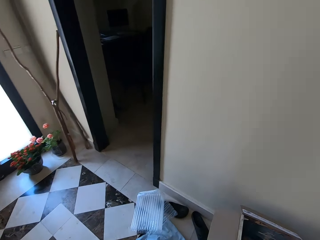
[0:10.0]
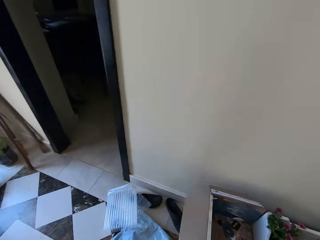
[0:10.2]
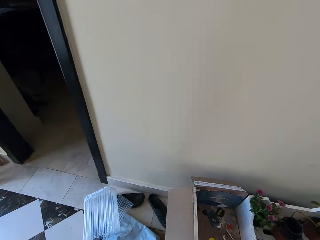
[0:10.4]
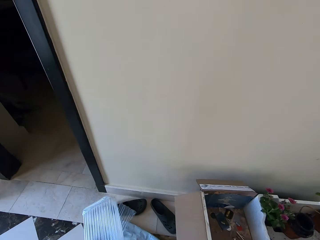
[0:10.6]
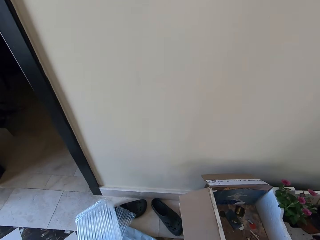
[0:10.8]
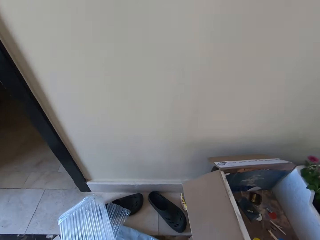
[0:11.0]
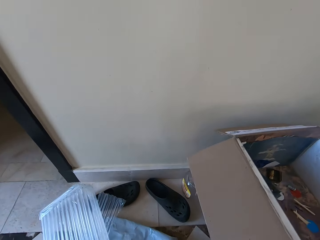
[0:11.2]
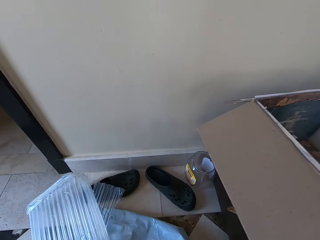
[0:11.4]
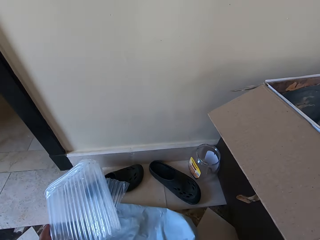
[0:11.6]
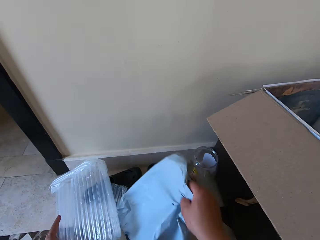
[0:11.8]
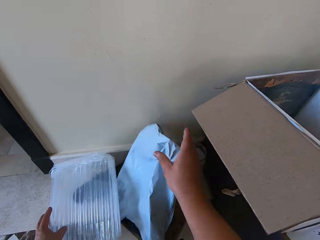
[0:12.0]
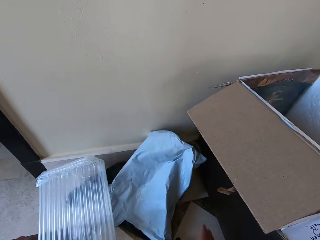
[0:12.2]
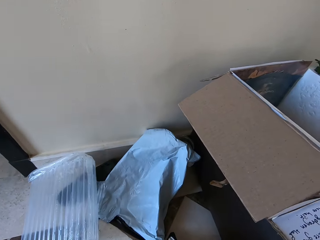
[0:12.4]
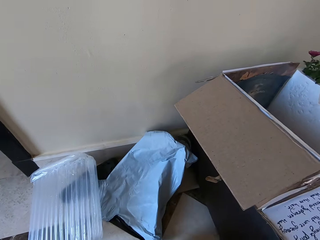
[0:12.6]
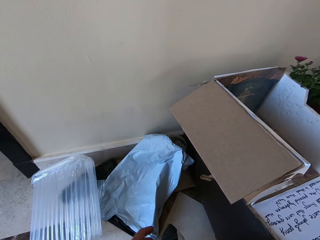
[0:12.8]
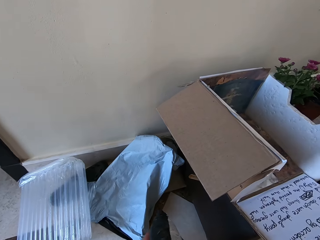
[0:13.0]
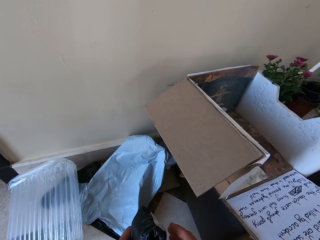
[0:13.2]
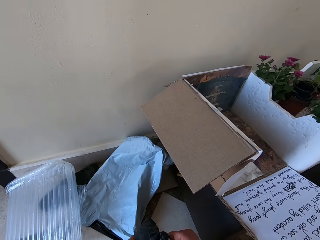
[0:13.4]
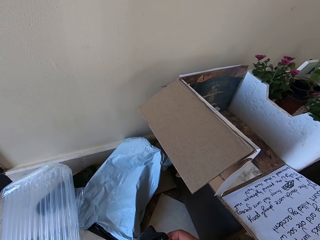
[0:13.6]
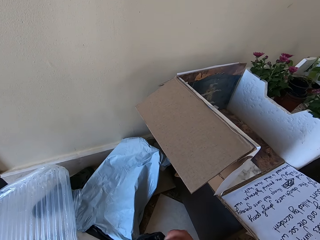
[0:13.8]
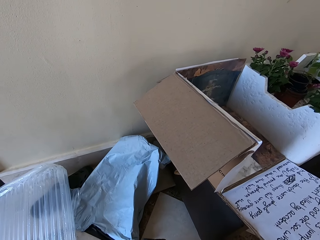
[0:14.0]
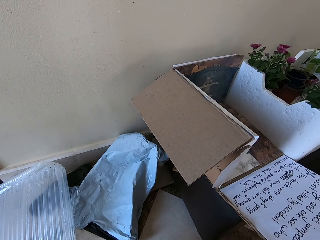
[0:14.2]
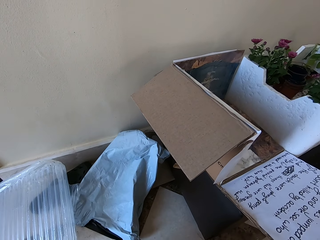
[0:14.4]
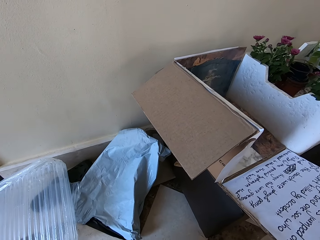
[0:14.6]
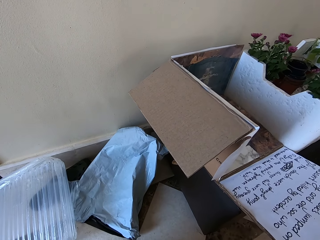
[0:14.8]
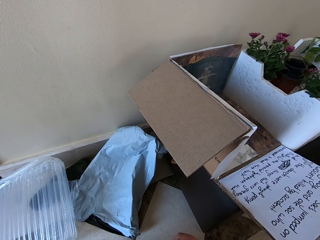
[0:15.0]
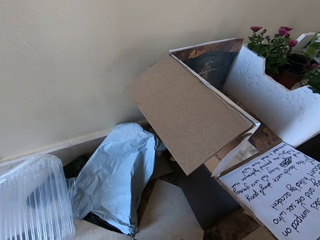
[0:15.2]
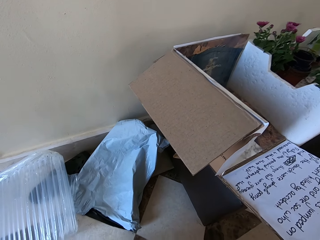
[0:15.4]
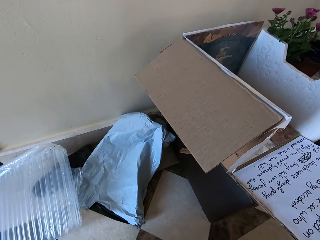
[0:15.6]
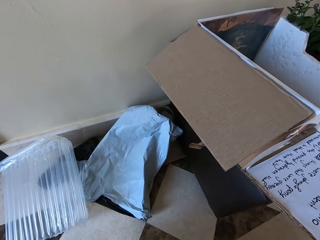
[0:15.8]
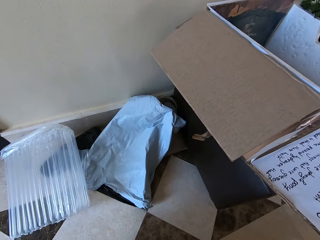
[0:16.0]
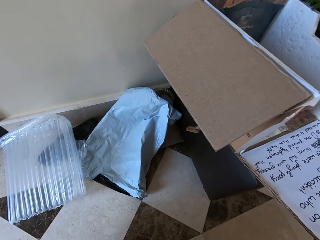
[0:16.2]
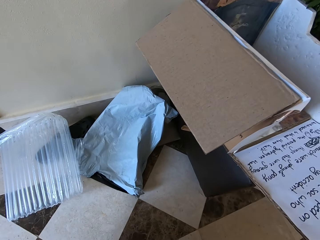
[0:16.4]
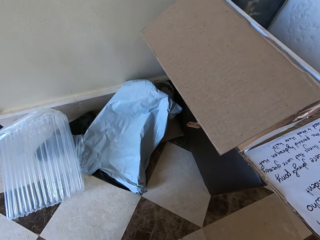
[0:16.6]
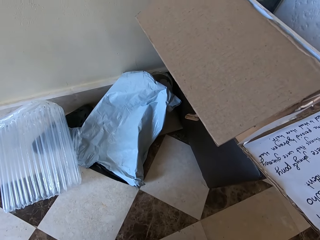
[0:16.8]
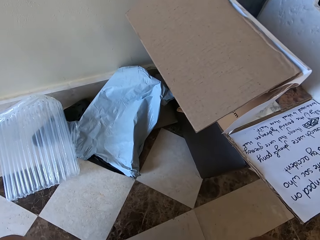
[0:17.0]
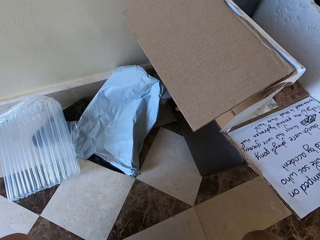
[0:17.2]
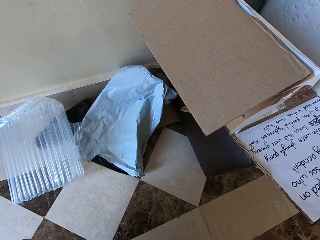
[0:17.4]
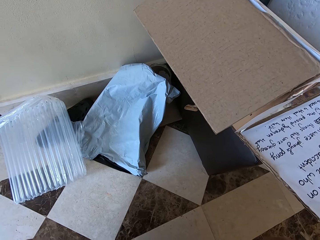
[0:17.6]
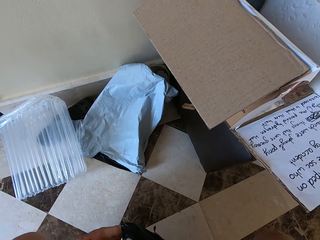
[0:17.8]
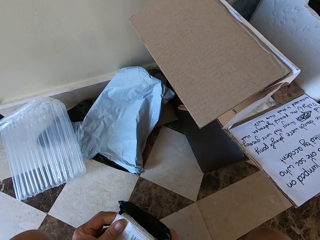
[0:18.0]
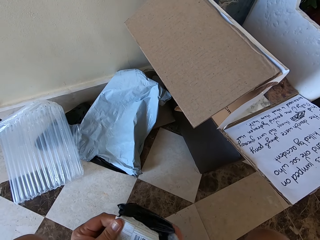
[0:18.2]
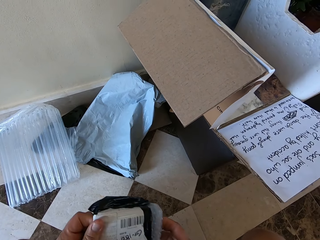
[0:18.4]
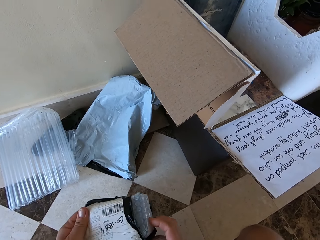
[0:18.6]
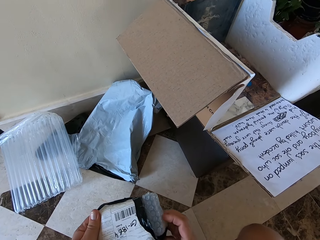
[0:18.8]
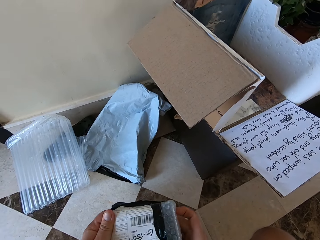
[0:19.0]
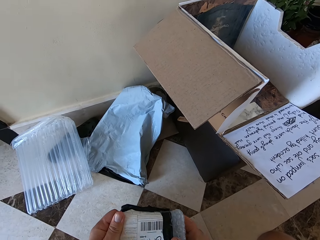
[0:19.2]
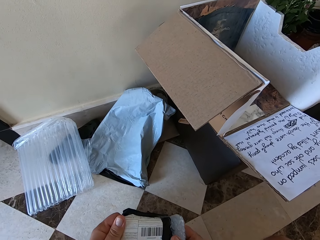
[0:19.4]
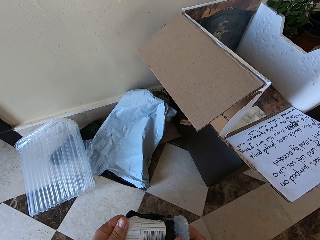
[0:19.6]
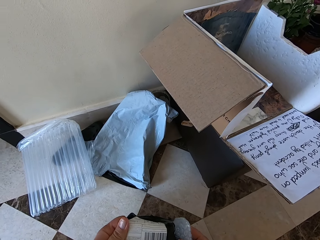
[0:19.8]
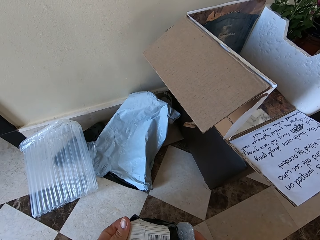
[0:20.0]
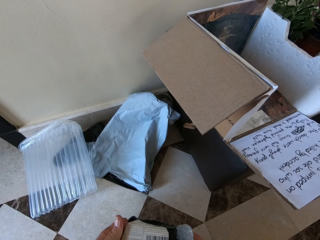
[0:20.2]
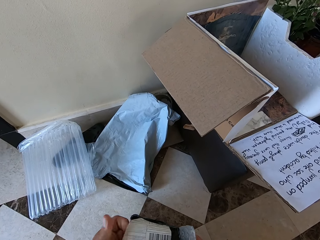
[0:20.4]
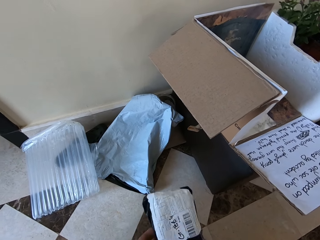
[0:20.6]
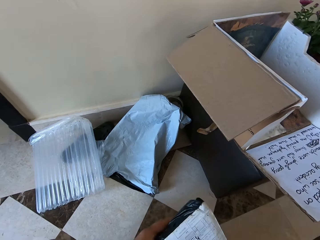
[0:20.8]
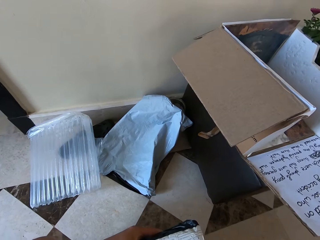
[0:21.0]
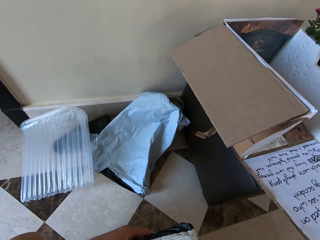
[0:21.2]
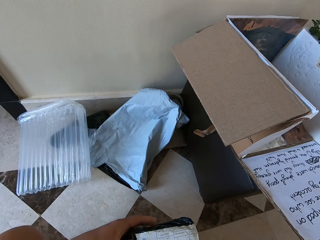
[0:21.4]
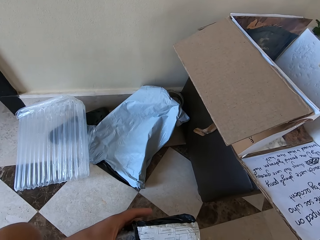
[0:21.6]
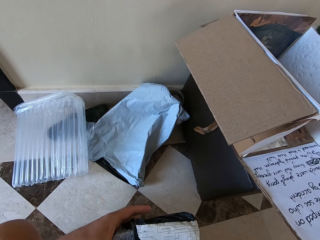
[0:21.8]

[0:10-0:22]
The camera wearer picks up a paper bag on the floor. They remove a small container from a paper cover. Another person talks. The camera wearer unwraps the paper bag.

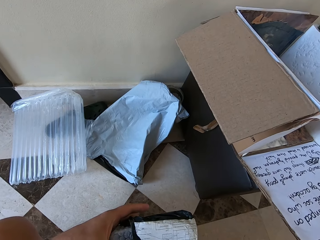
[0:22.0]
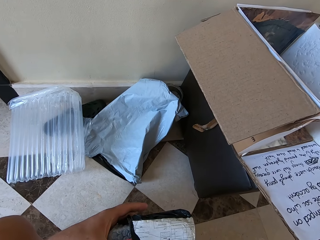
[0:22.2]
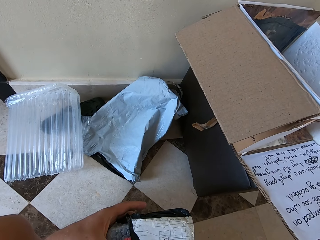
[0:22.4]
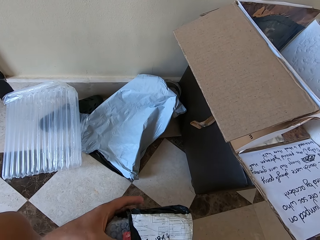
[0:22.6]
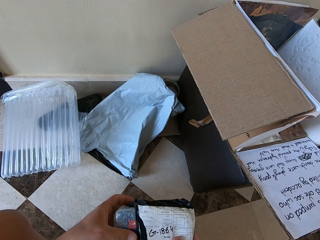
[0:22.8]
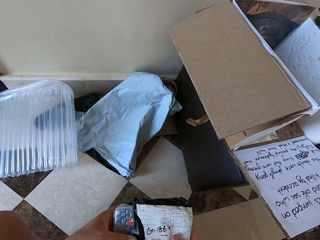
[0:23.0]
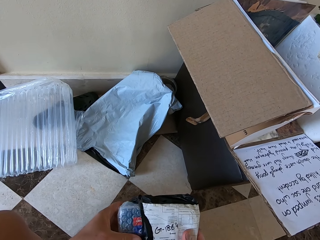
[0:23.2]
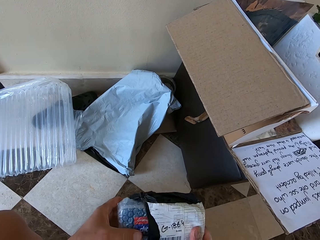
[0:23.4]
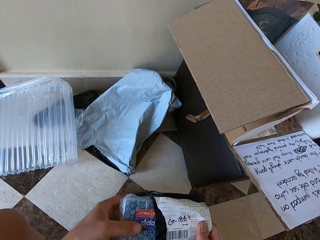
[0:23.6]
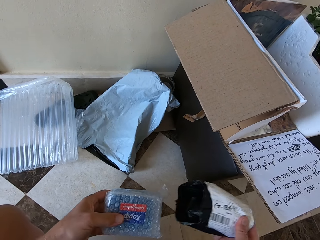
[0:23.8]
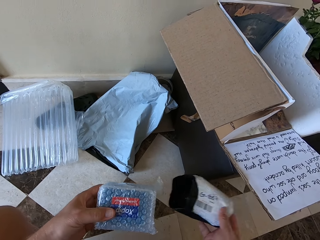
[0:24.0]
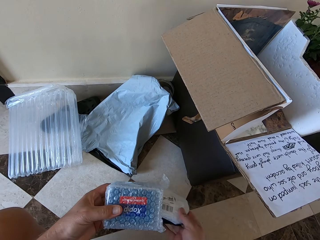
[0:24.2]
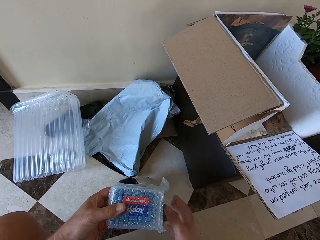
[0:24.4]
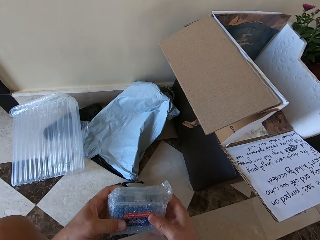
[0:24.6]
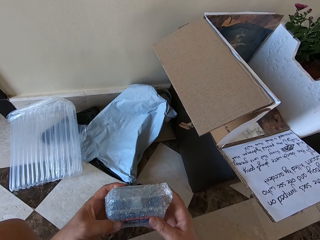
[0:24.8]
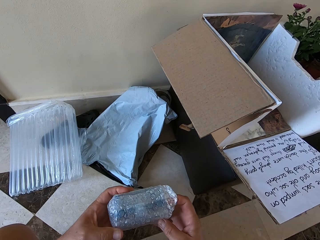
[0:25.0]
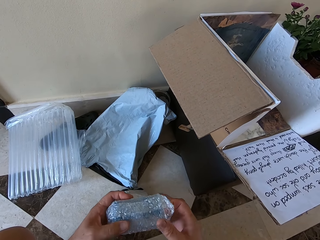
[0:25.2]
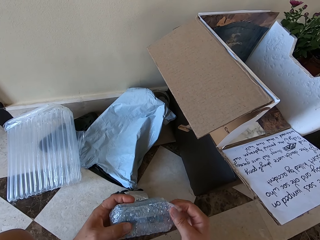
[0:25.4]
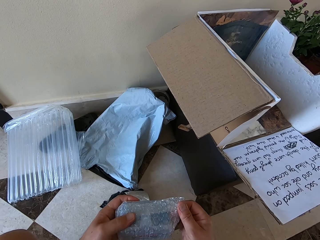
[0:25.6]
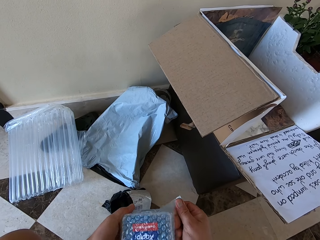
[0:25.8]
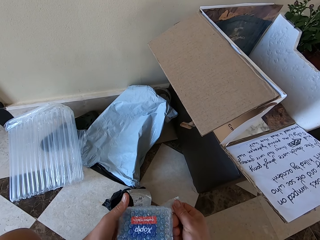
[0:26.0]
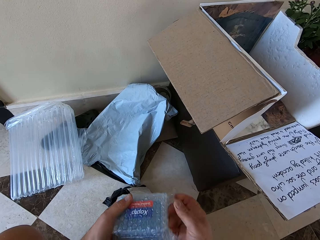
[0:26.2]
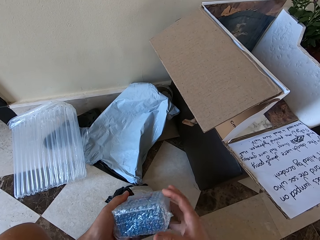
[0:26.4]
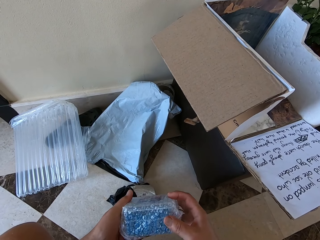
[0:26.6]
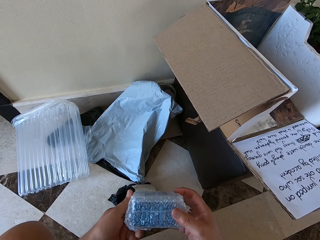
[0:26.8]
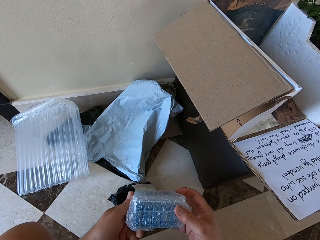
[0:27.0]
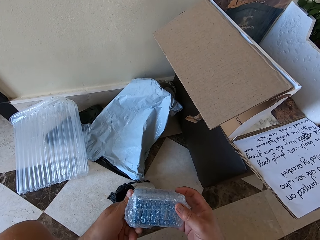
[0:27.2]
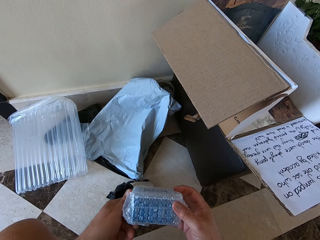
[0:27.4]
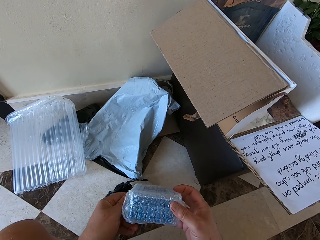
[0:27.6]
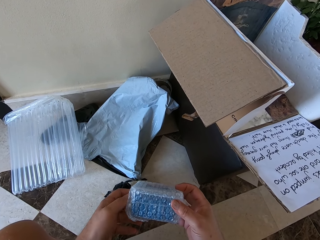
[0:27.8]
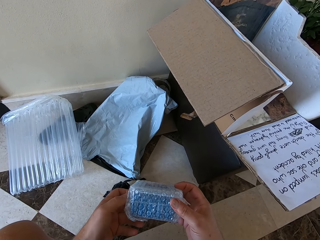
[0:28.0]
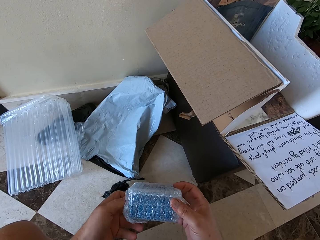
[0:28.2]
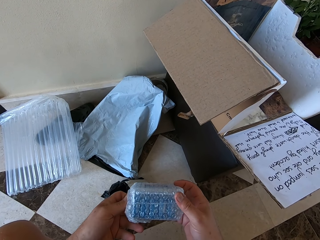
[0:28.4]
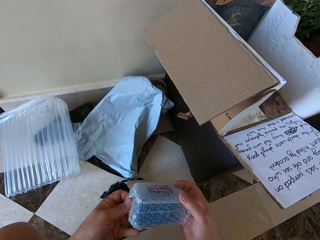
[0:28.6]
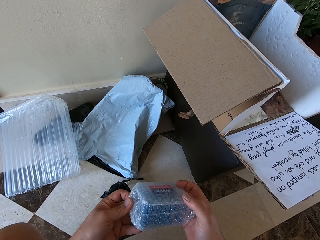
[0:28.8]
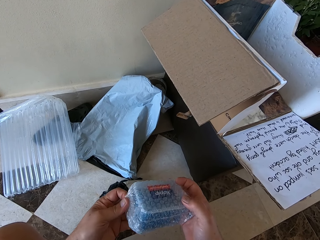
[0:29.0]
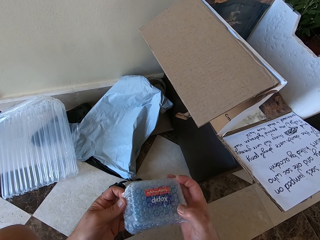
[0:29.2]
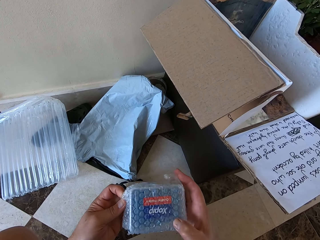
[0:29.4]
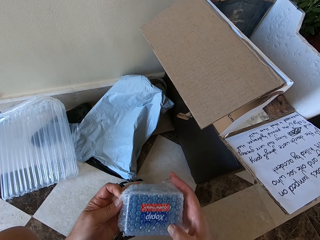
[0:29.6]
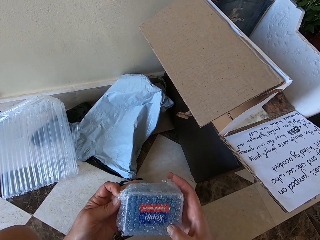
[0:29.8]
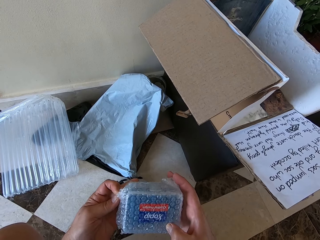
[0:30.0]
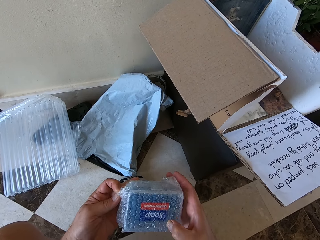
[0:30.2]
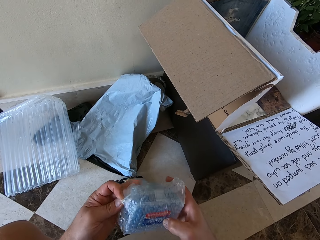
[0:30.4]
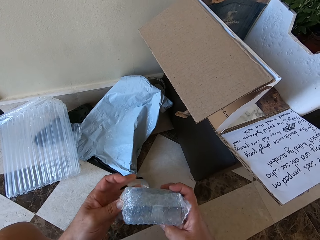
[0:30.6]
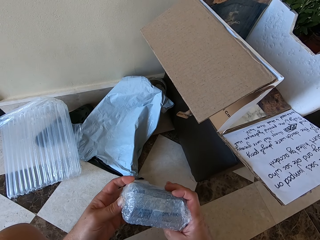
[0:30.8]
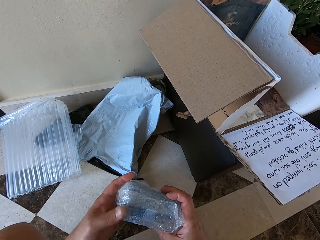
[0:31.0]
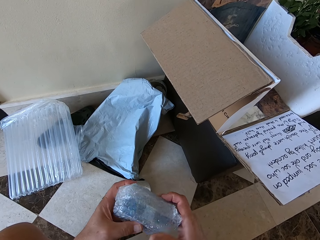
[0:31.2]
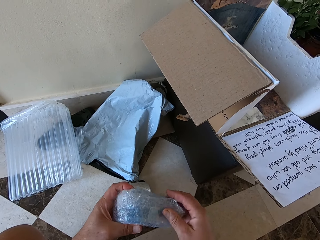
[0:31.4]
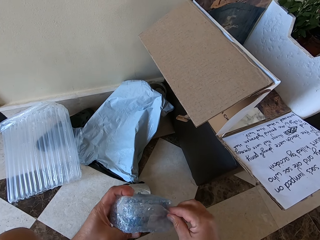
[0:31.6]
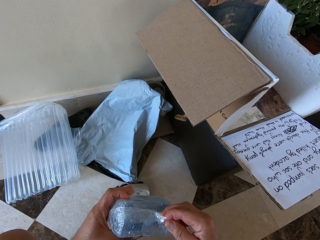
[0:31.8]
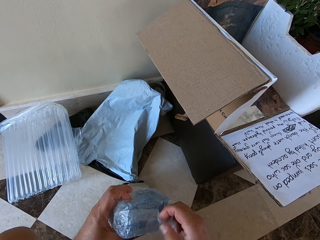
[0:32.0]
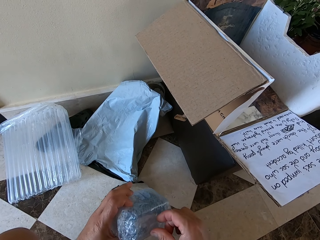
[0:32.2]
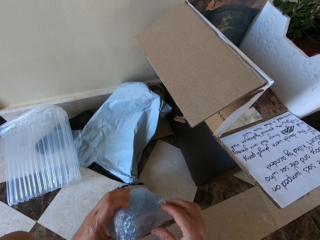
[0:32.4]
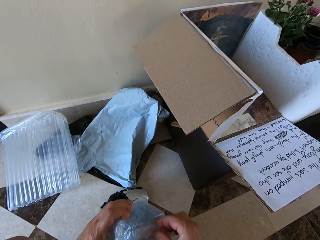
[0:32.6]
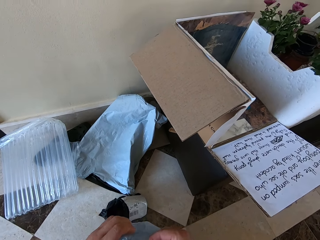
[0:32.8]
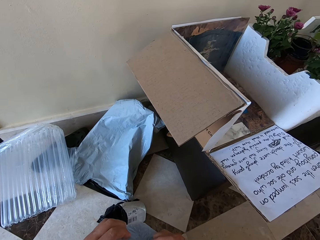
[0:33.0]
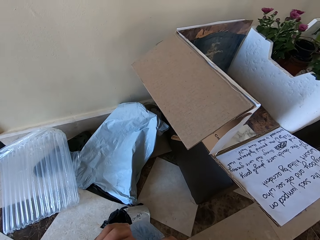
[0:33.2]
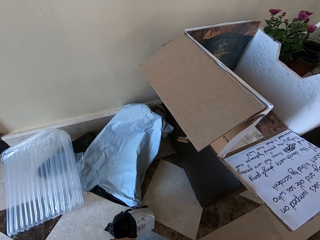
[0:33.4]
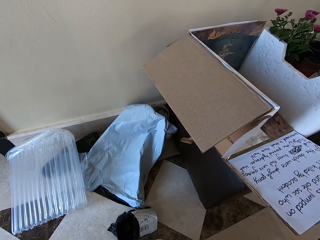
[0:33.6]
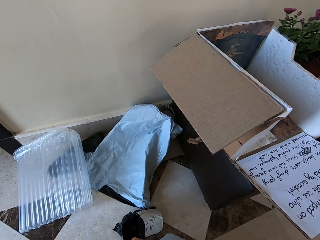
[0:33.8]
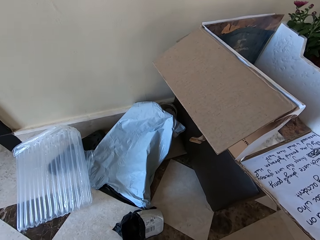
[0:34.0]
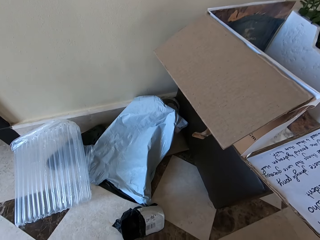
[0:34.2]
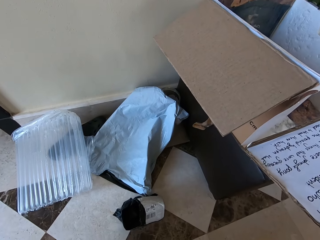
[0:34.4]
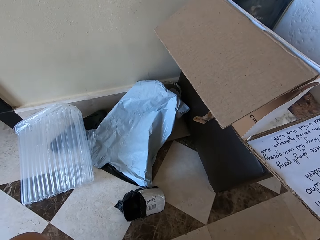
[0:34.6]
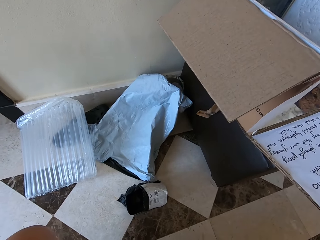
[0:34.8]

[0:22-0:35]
The camera wearer drops a paper bag on the floor. They turn a wrapped tin in hand. They tear a paper on the tin.
